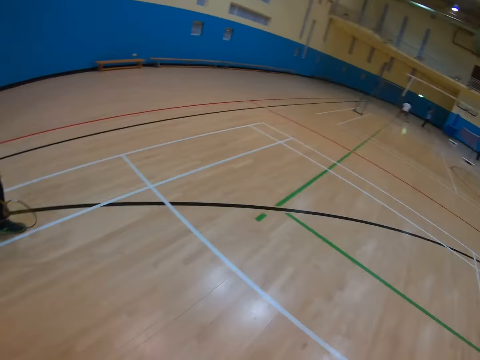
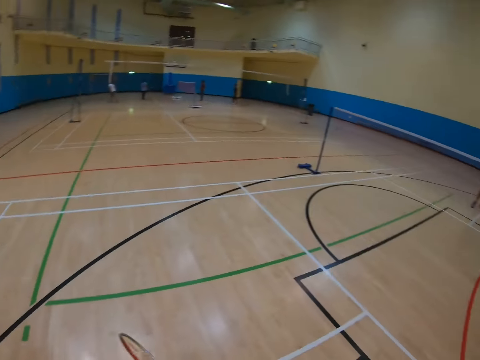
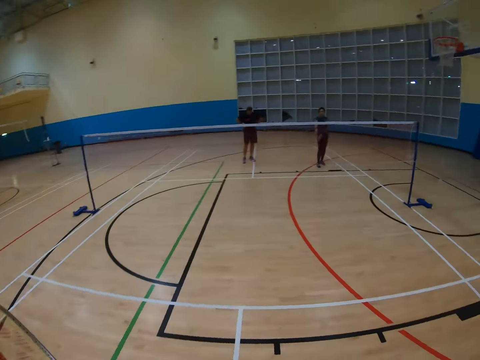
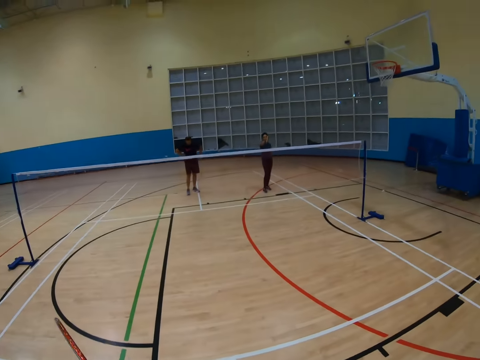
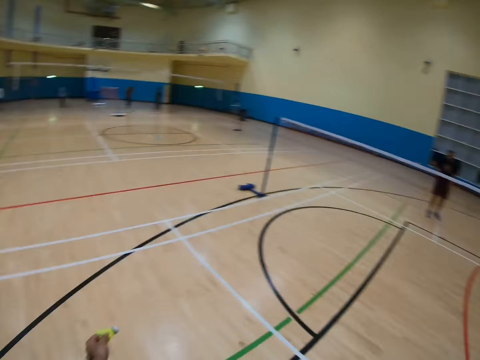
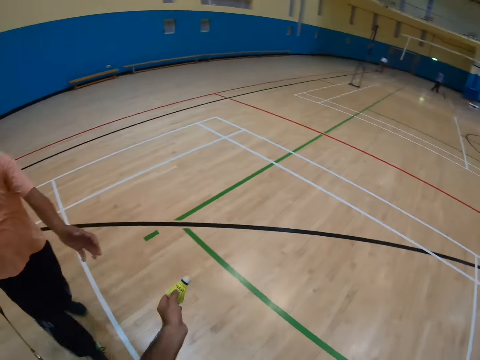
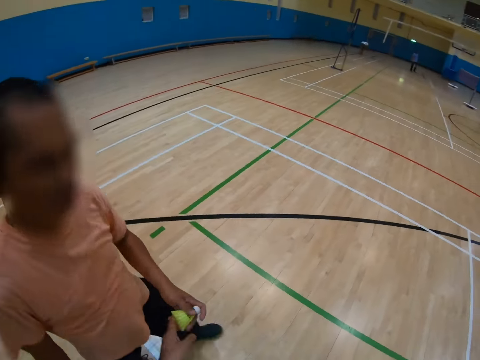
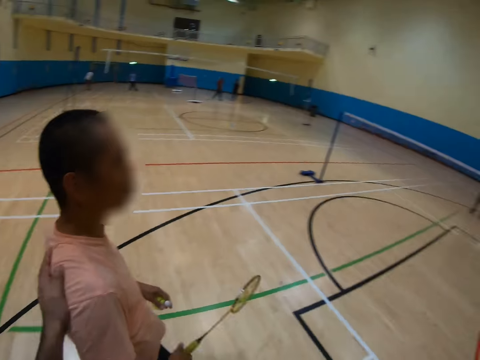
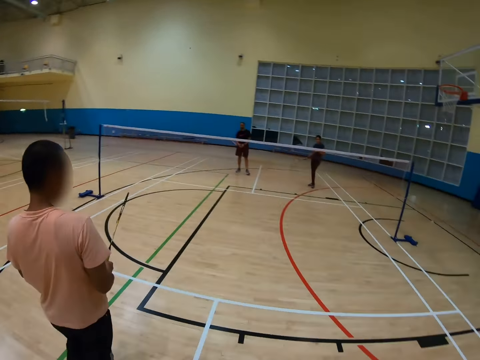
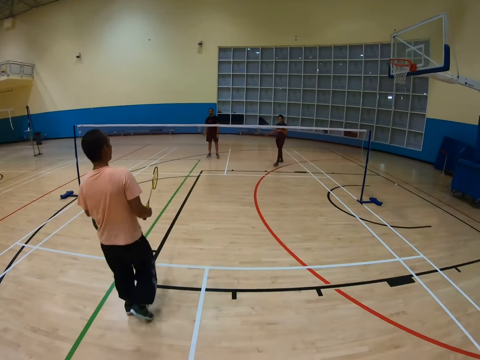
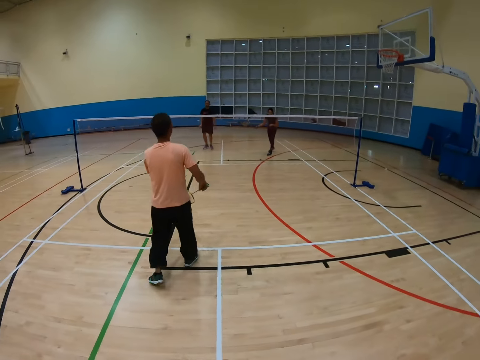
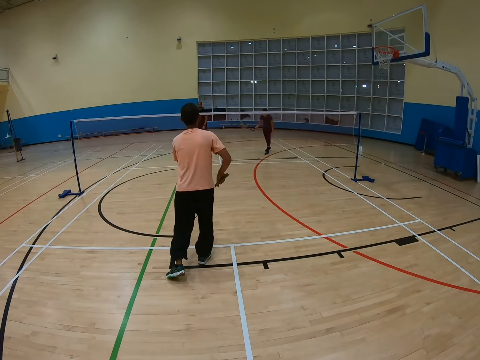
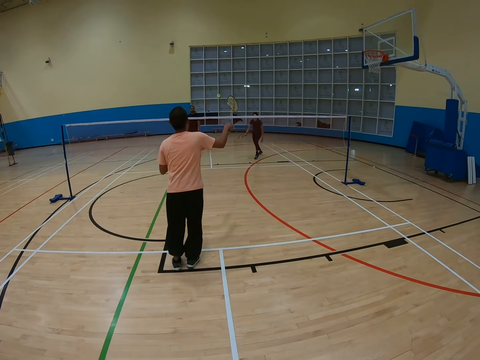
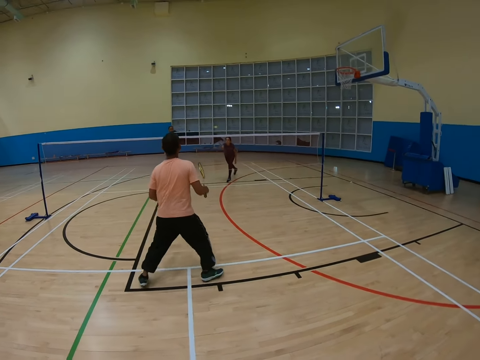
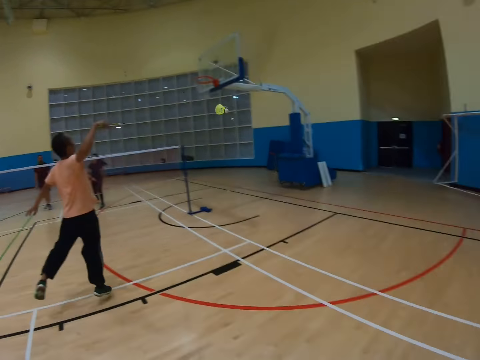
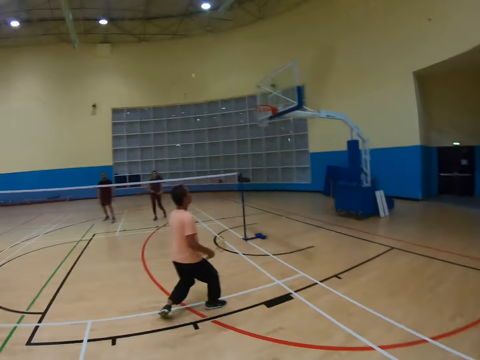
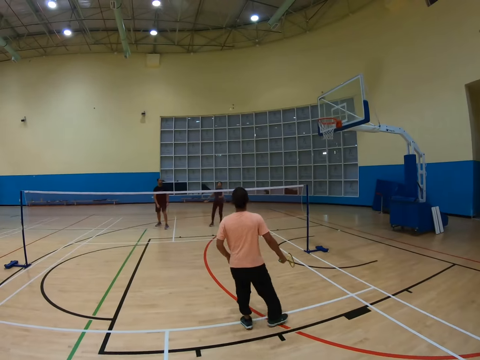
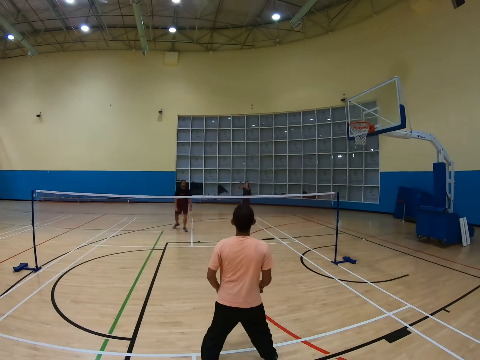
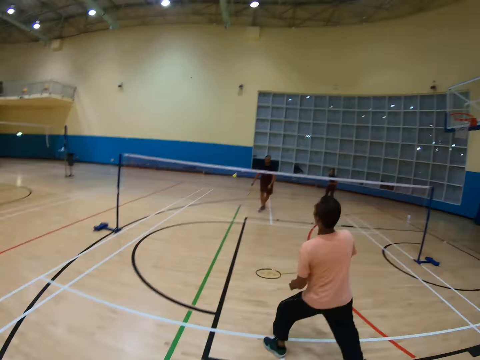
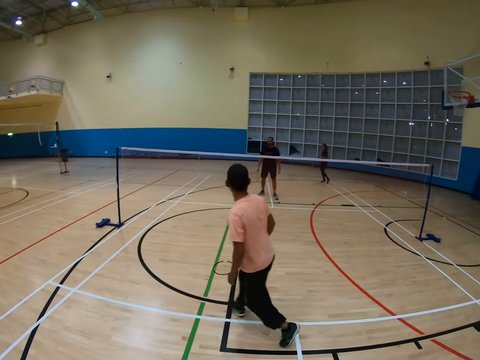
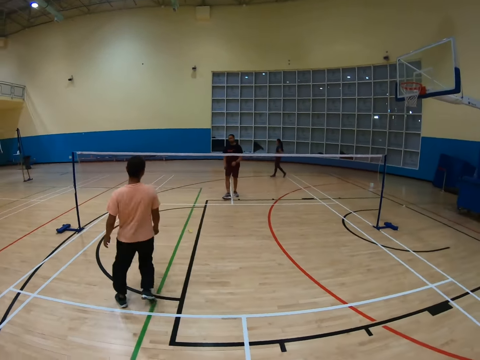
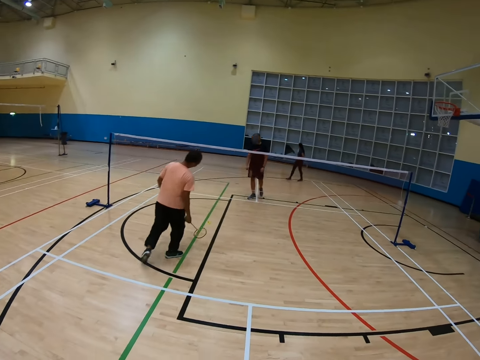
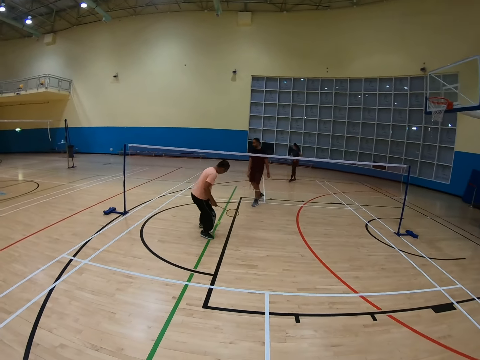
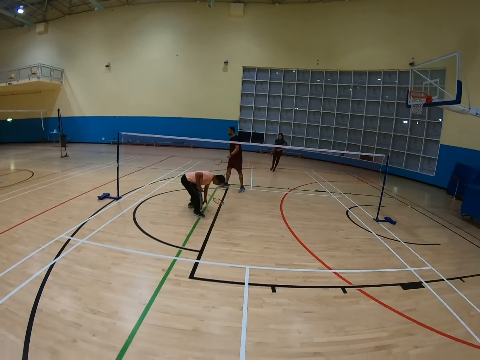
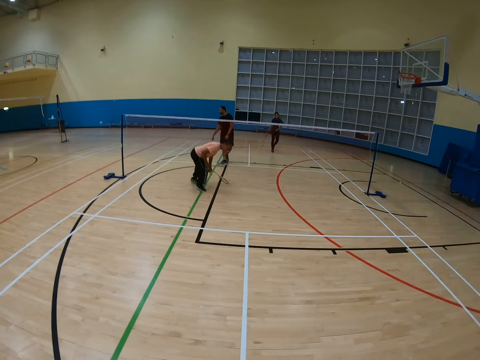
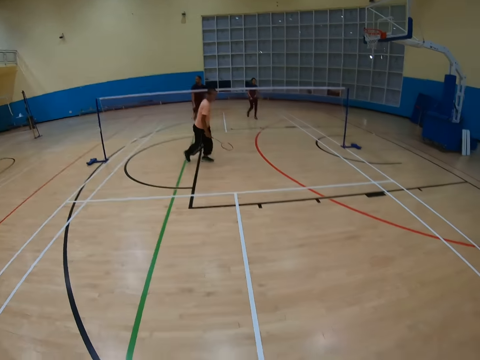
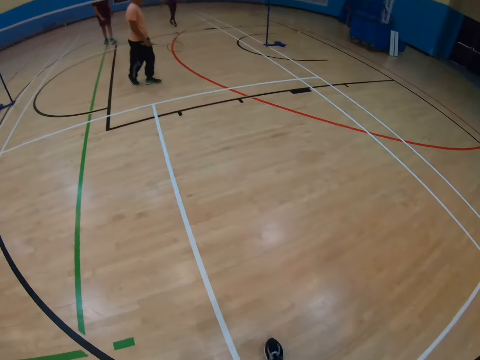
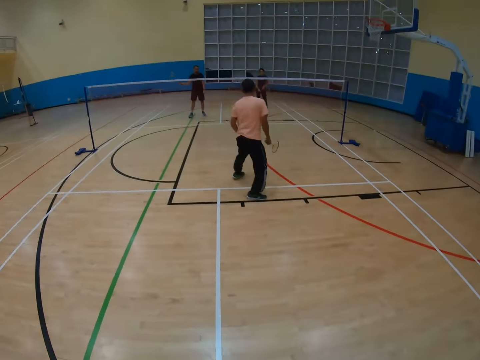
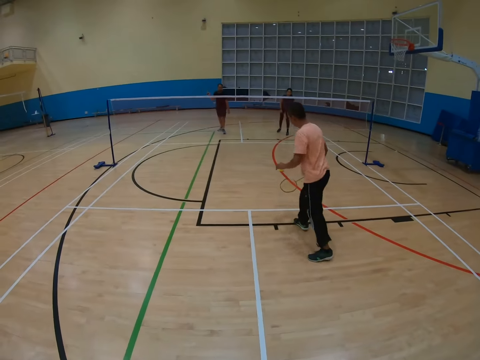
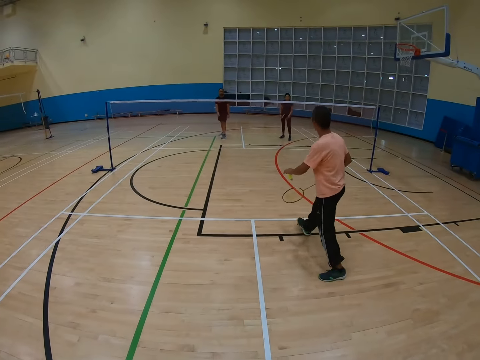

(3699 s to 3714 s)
The camera wearer turns around, walks around and holds a shuttlecock. A man holds the shuttlecock. The man walks around. The man hits the shuttlecock with a racket. The man turns to the side, moves to the side, bends down and walks around.

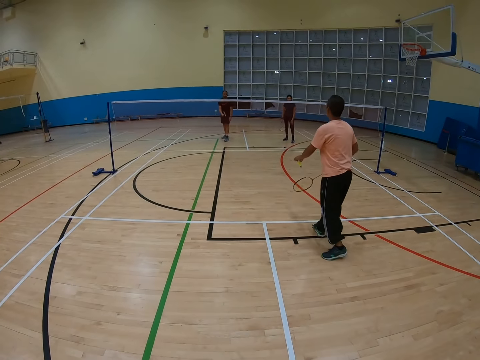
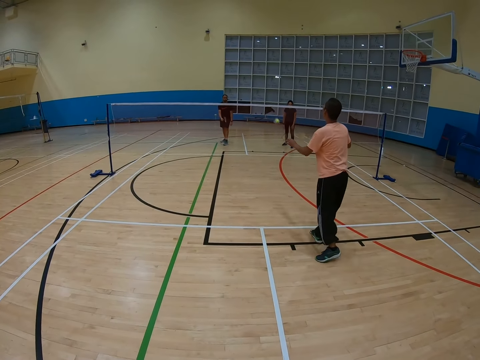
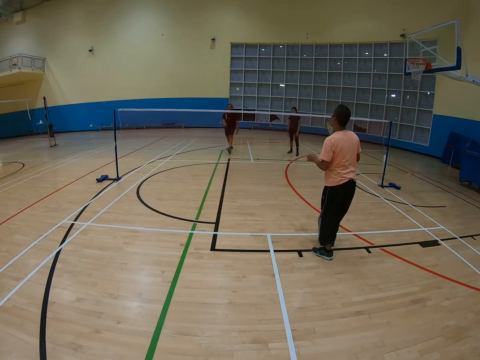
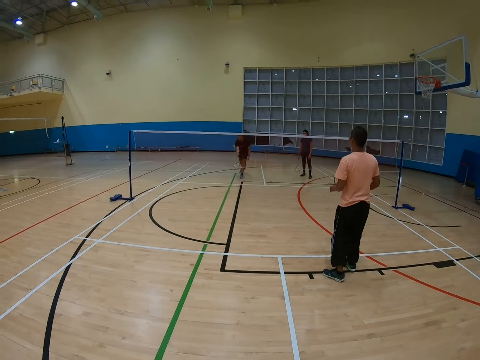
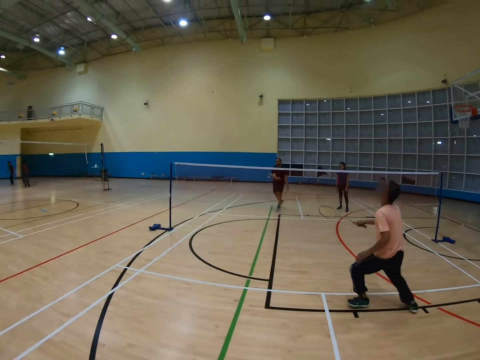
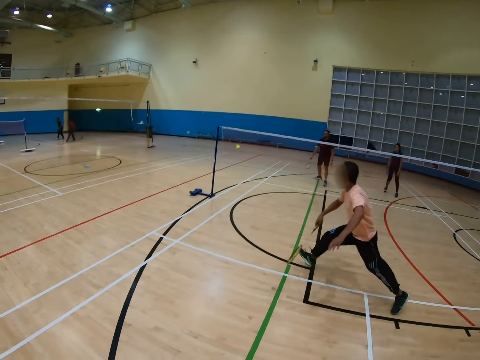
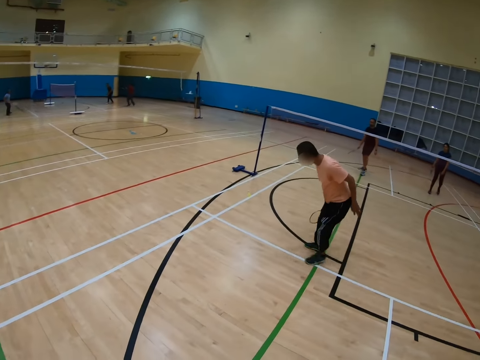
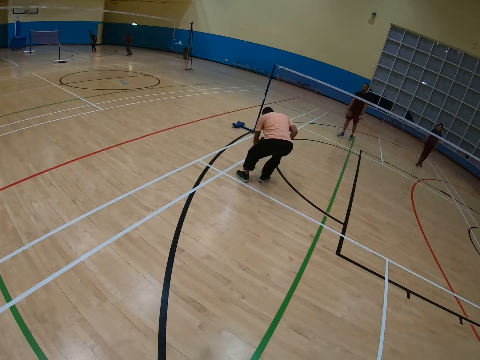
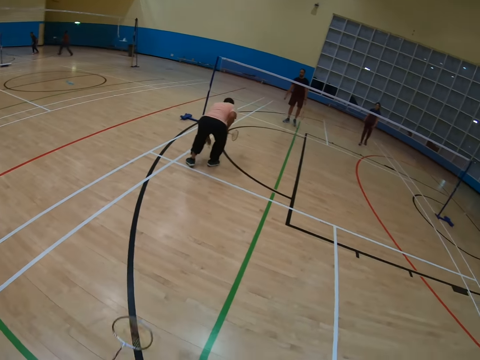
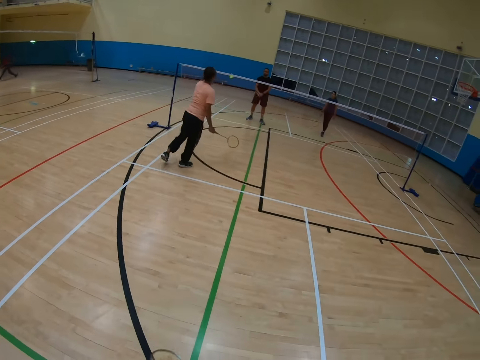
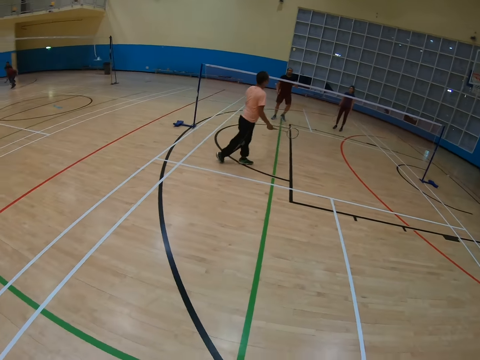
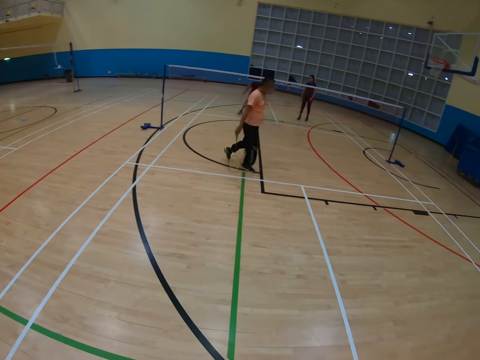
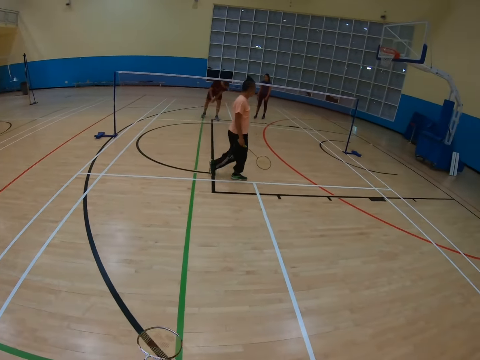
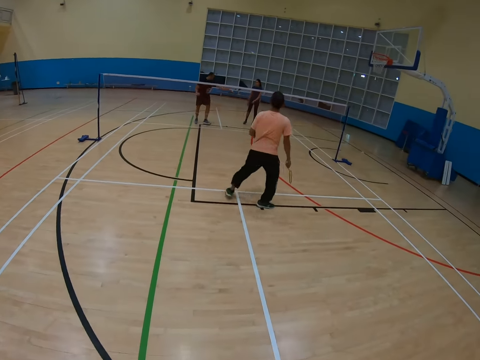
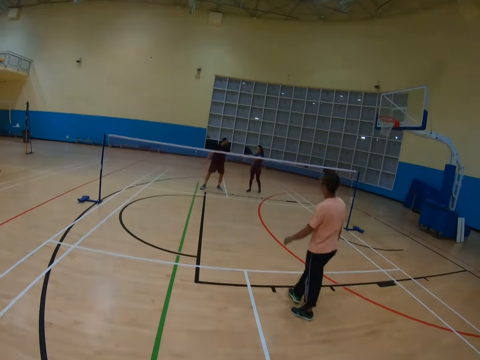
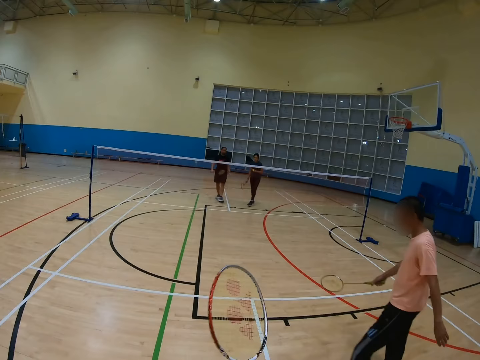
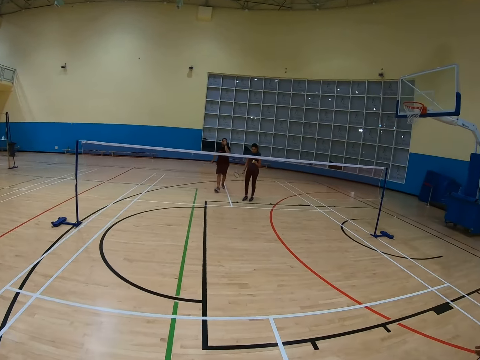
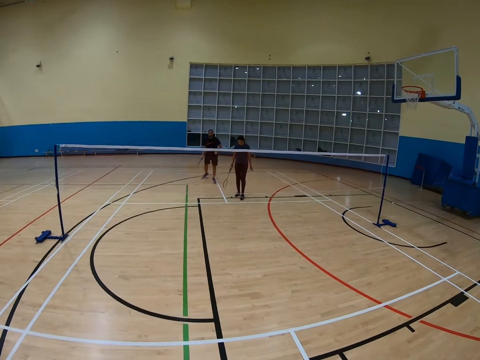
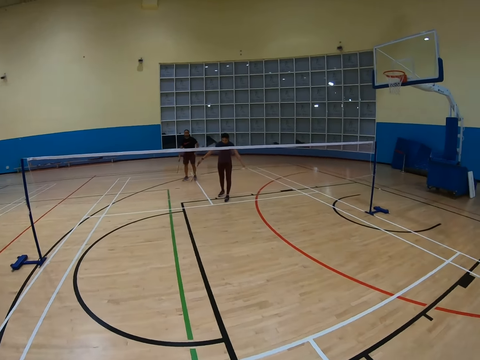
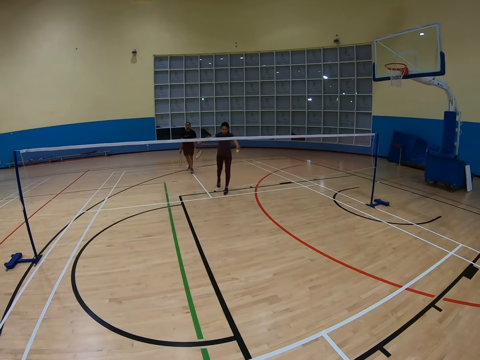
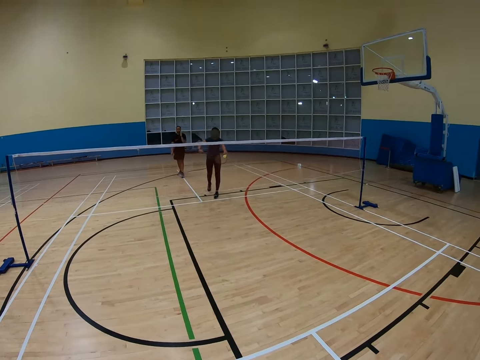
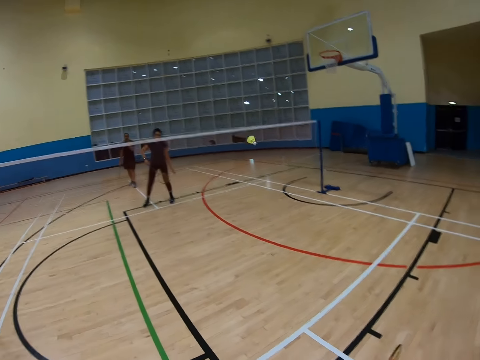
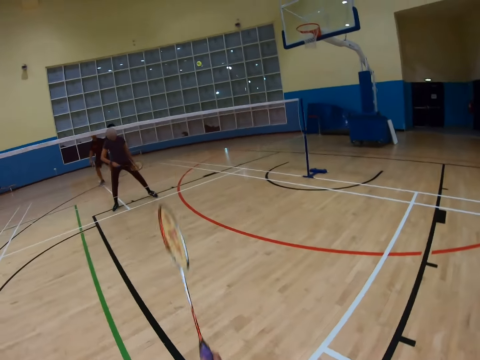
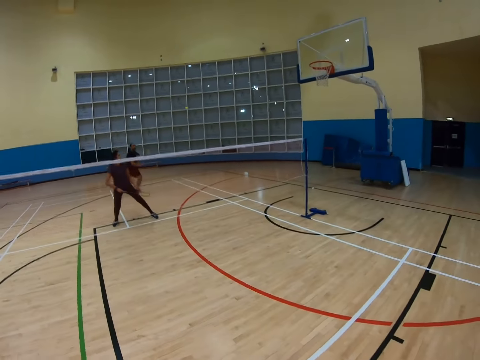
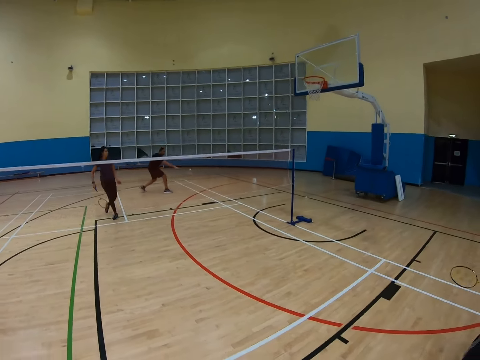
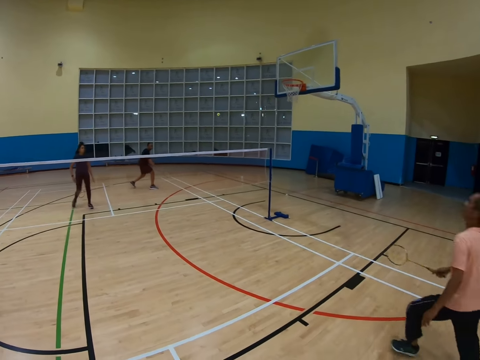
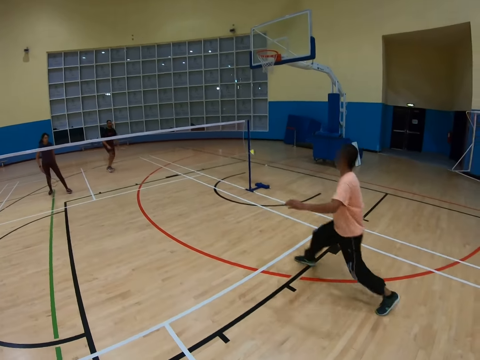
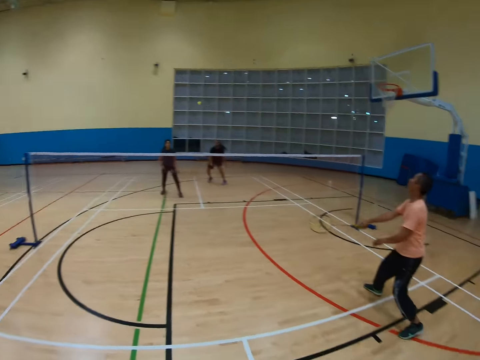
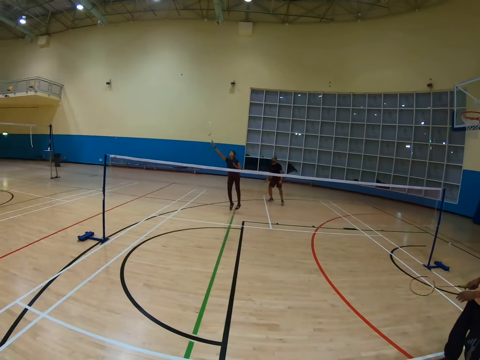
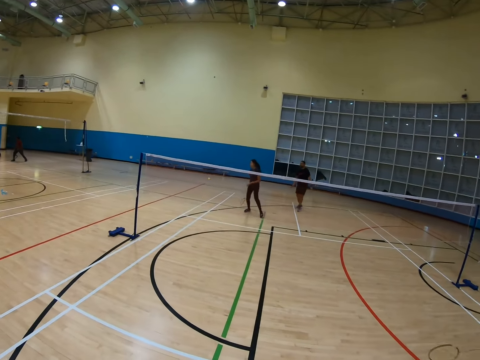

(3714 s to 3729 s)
A man hits a shuttlecock with a racket. Someone stands. Another man hits the shuttlecock with a racket. The first man moves to the side, bends down and walks around. The camera wearer walks around. A third man hits the shuttlecock with a racket. The camera wearer hits the shuttlecock with a racket. The third man hits the shuttlecock with the racket. The first man hits the shuttlecock with the racket. The camera wearer turns around.
